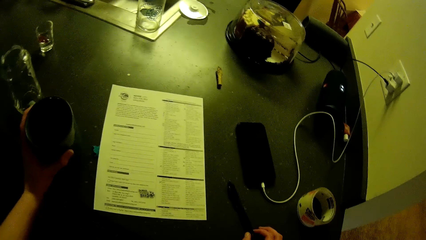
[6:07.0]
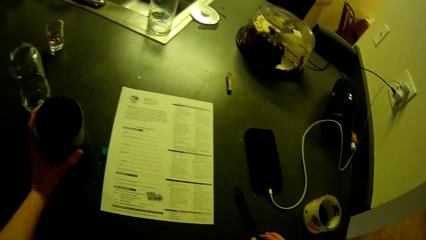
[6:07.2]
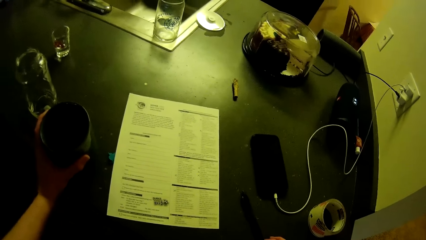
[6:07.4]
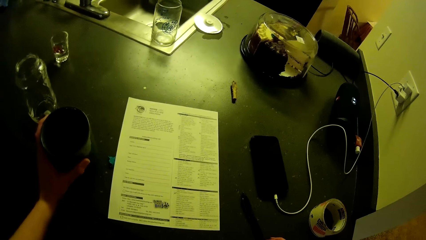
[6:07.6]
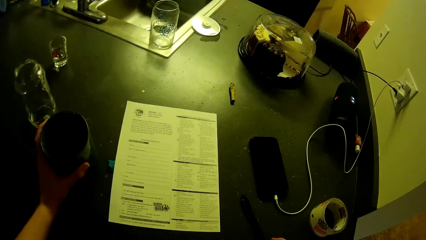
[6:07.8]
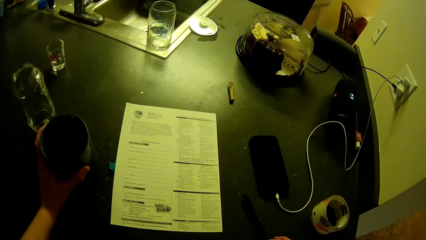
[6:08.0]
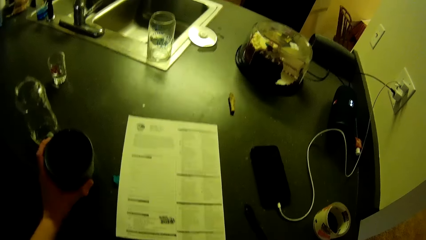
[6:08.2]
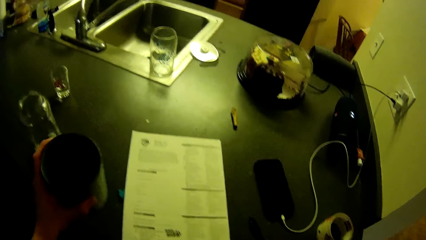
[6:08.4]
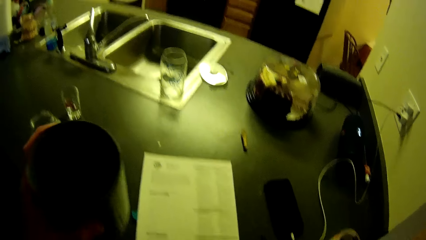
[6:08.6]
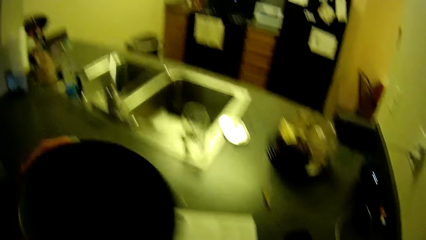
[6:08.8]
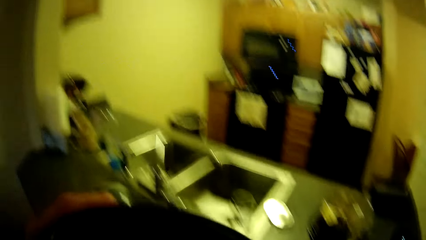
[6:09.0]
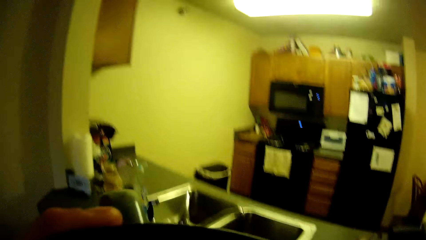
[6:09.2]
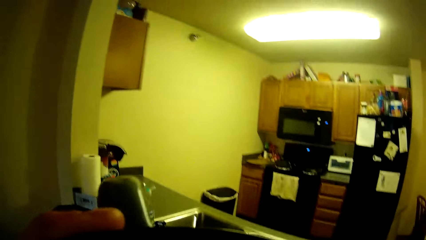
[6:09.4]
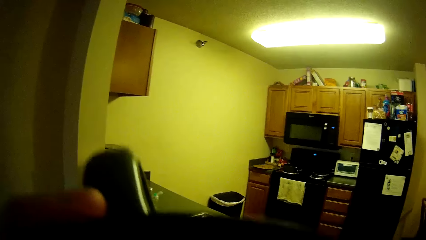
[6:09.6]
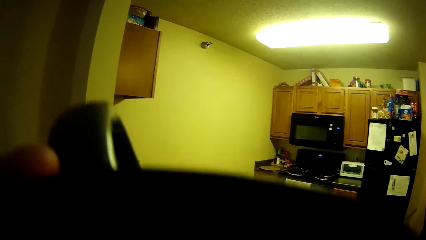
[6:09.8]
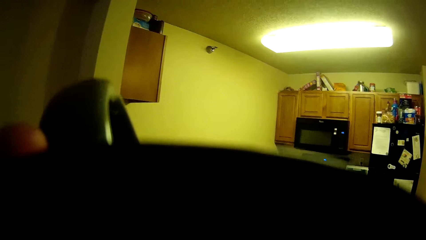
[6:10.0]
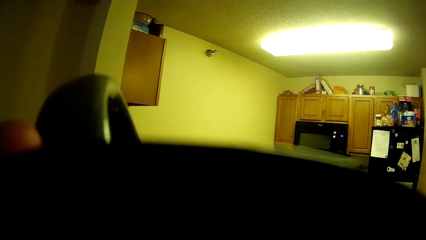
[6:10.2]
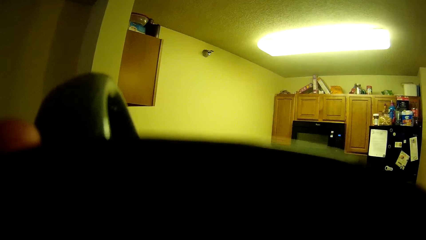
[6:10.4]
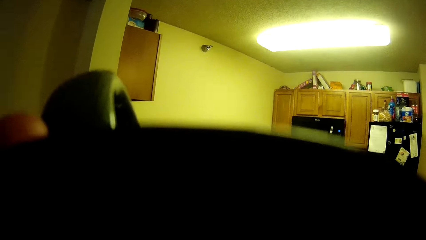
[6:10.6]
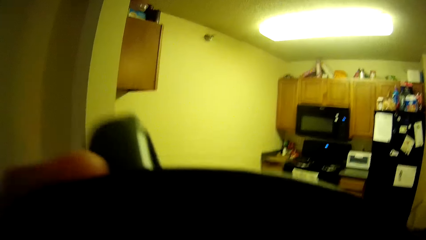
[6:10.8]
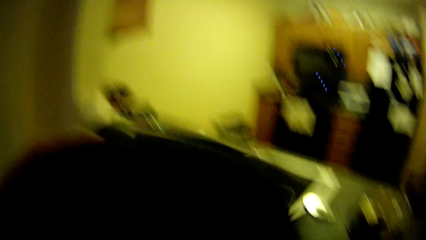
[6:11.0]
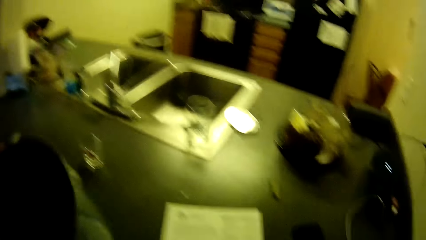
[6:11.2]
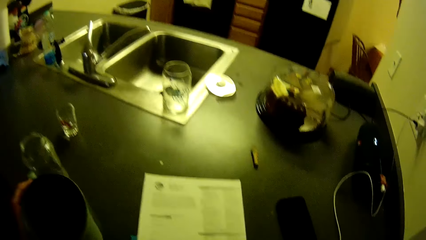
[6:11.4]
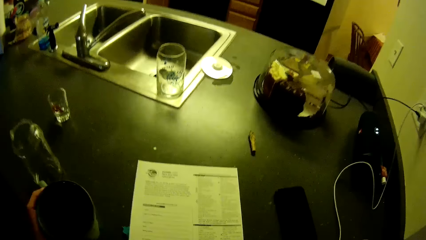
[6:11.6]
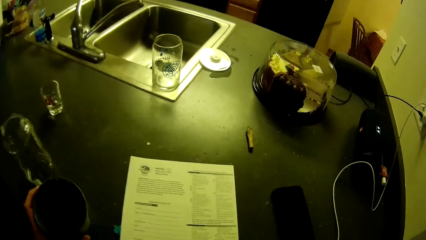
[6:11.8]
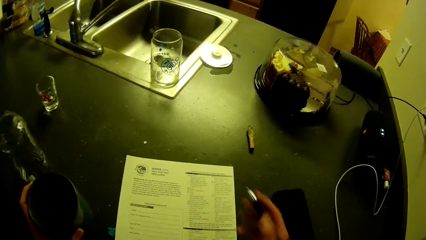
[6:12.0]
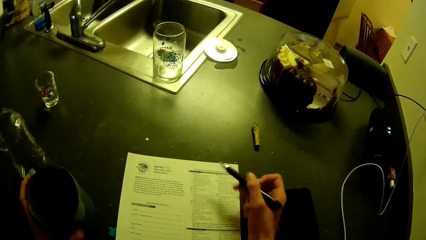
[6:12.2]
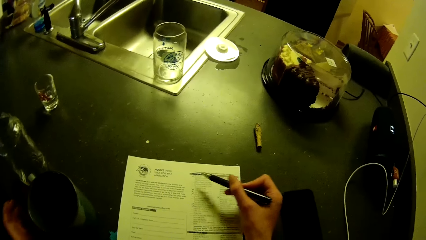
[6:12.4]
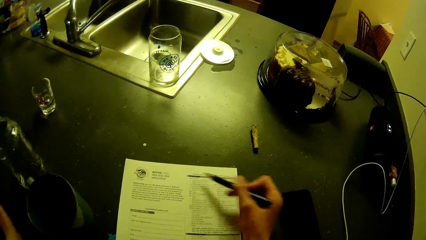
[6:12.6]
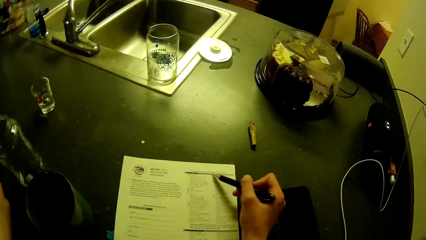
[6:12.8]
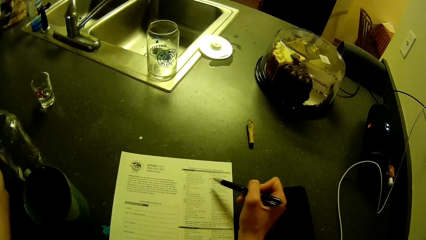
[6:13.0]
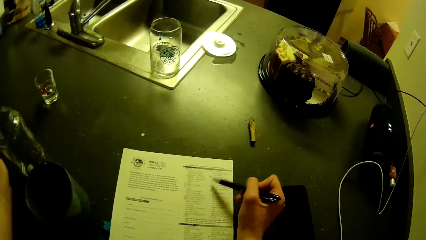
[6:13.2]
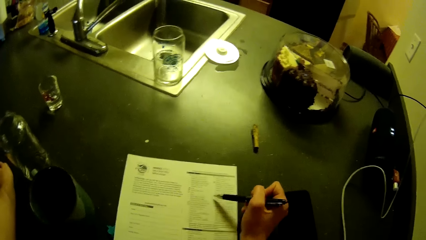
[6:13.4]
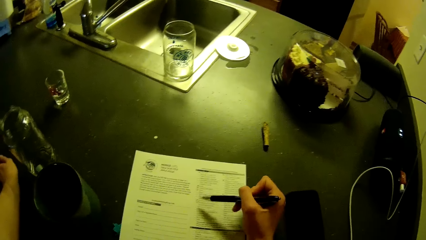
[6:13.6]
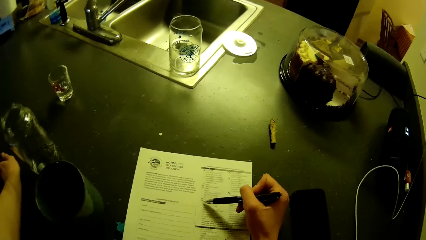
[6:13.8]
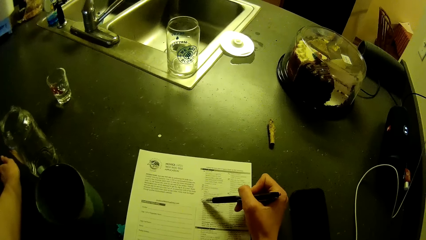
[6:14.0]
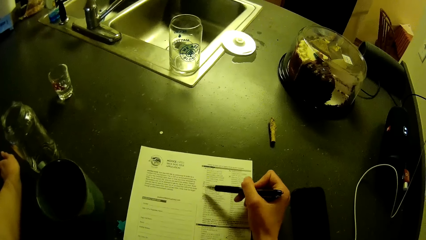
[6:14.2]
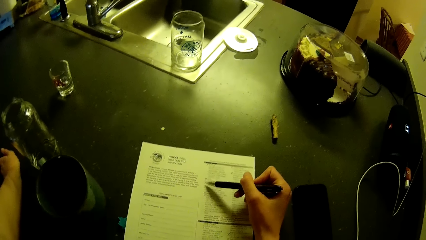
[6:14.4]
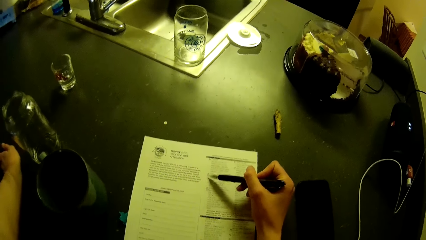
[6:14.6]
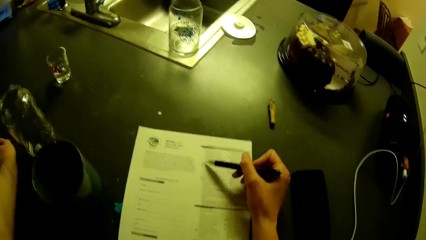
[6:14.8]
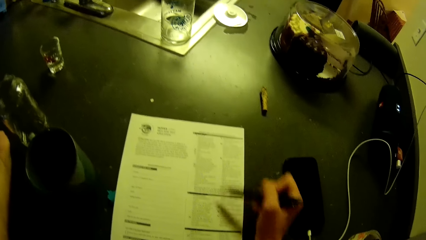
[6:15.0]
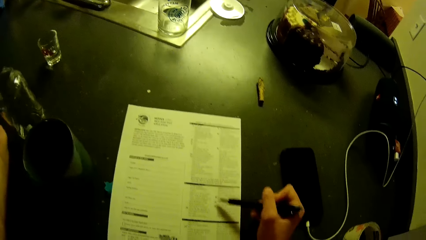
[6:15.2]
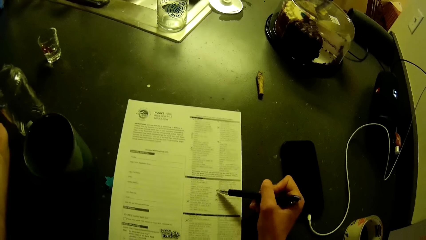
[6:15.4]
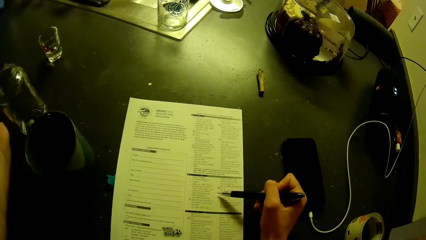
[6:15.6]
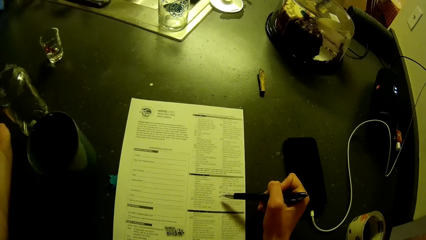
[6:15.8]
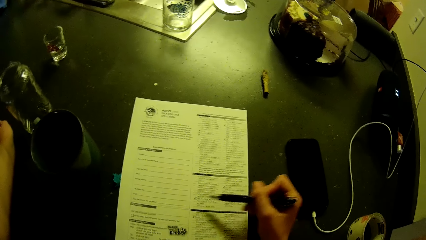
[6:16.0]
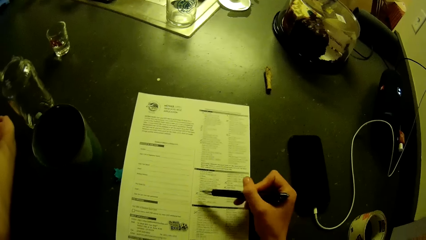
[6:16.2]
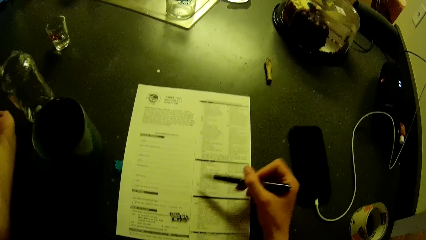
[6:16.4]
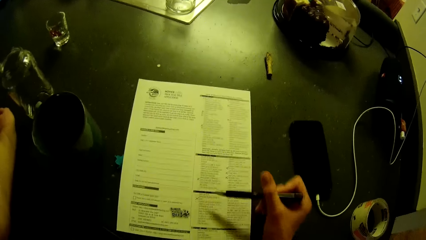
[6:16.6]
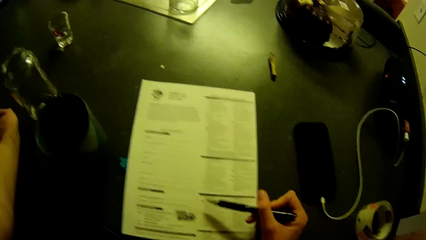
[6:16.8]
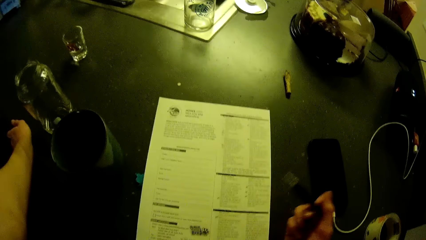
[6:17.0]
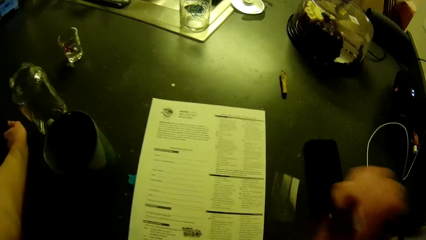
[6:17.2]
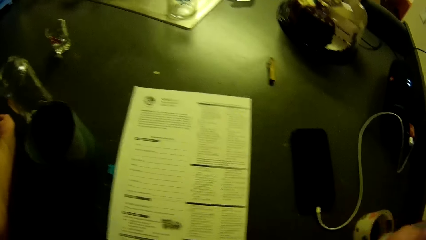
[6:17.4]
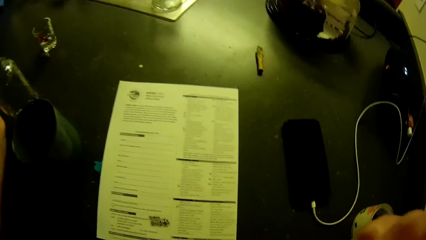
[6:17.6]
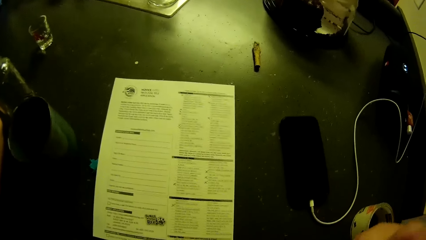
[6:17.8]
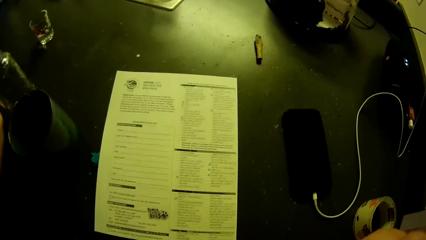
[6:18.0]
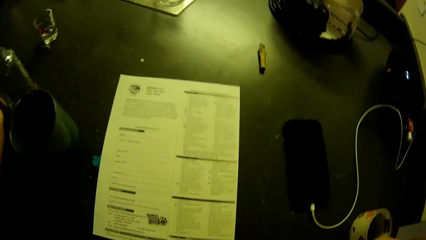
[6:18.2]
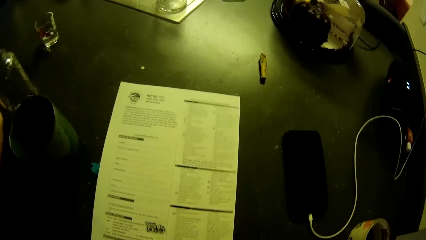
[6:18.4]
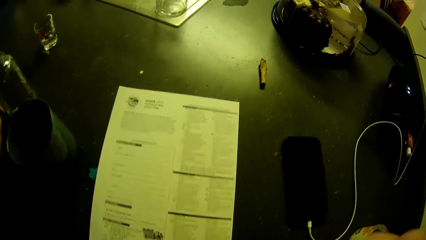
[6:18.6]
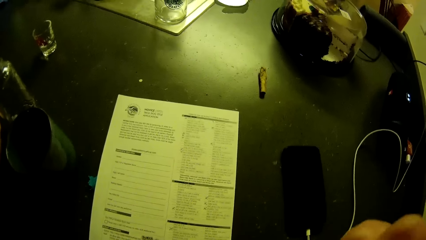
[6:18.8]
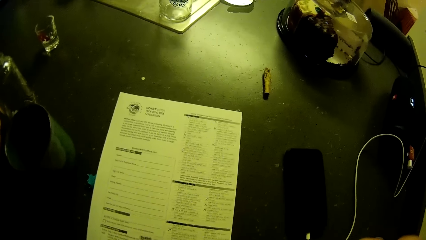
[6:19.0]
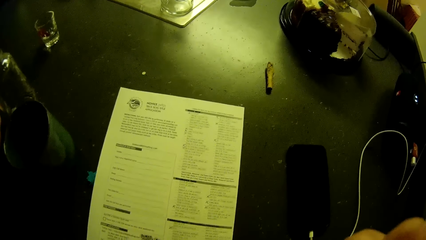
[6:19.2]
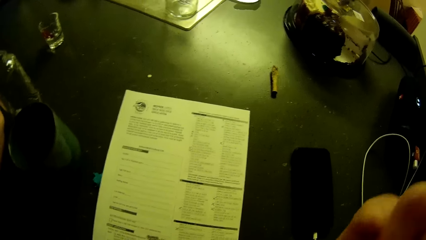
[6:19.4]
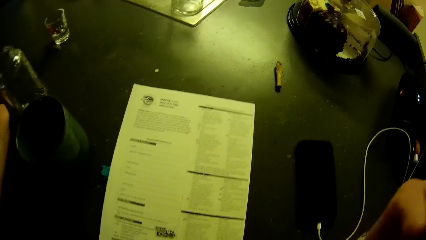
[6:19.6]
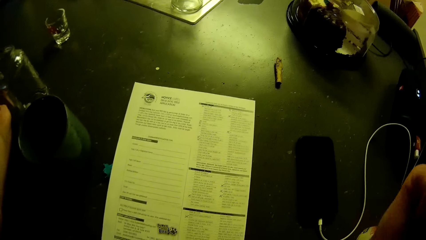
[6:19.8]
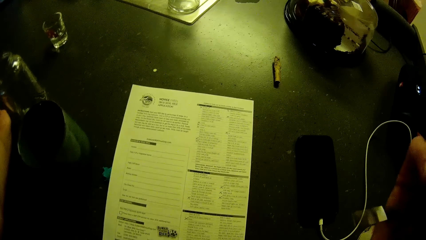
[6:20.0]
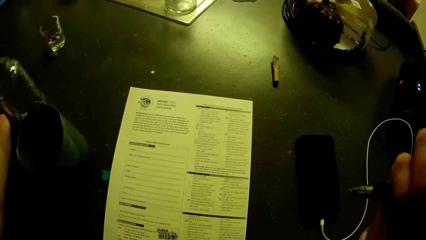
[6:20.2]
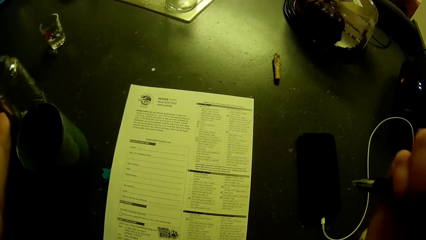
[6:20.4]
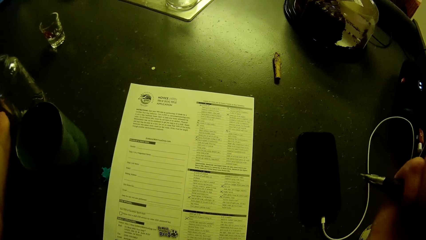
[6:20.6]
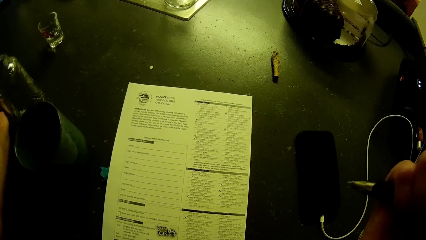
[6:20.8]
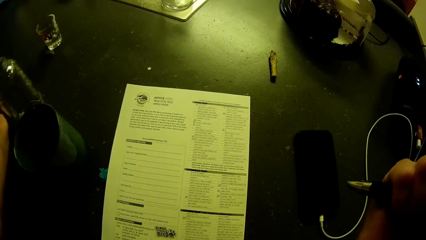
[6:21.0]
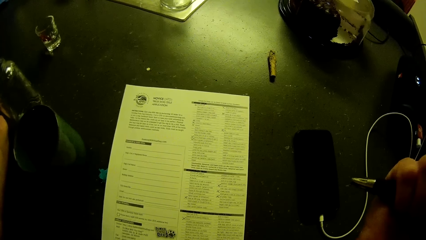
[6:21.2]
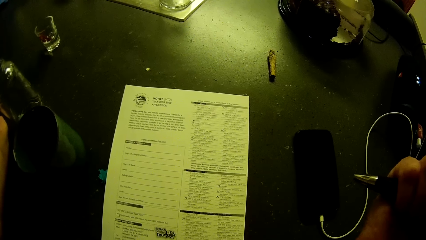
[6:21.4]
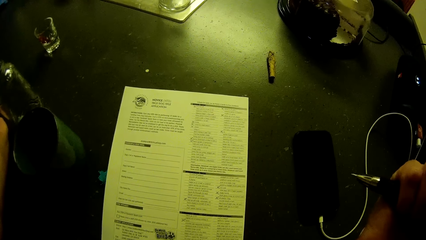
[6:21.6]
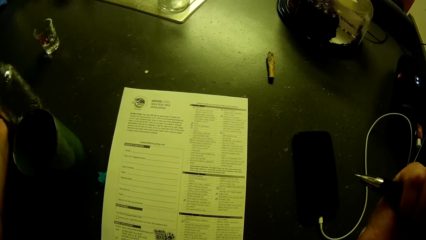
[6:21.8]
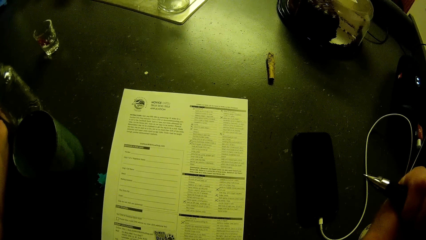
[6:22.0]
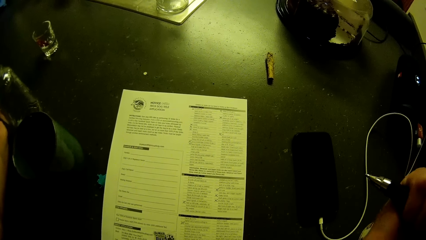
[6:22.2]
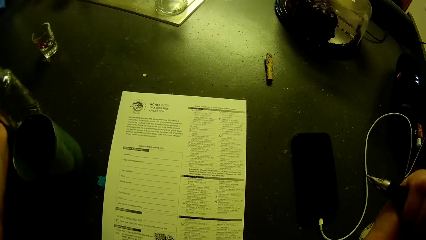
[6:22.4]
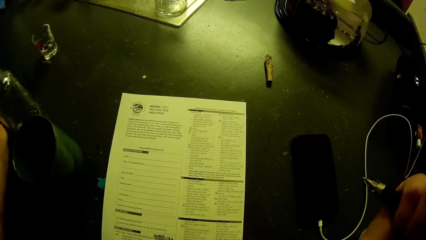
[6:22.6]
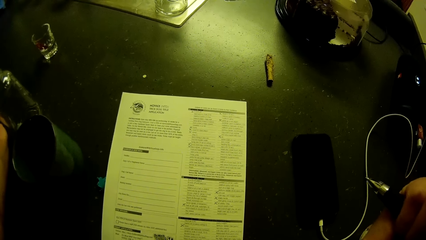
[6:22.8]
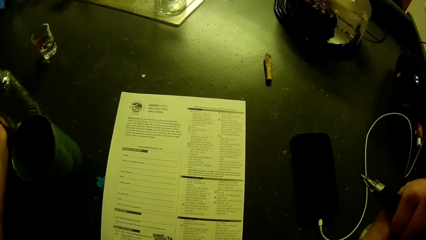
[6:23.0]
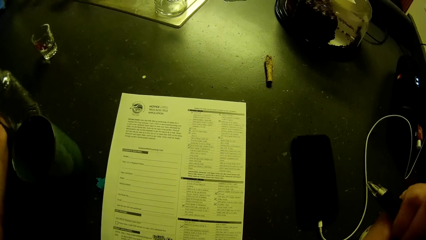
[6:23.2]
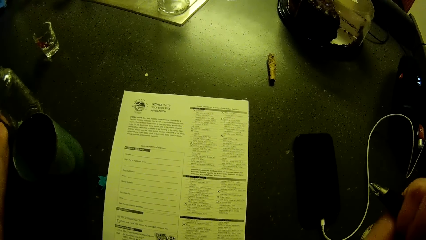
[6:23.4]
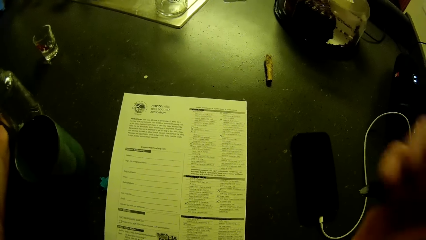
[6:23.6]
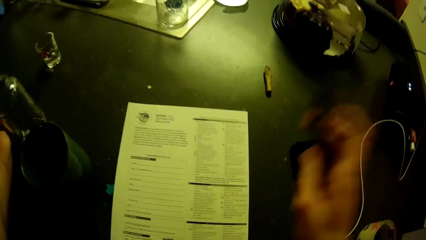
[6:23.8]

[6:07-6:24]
The camera wearer picks up the cup on the kitchen slab. They drink from the cup. They drop the cup back on the kitchen slab. They pick up the pen. They point at the application checklist or booklet with the pen. They count the marked points on the booklet with the pen. They lift a hand with the pen to the face. They hold the pen in hand on the face. They stare at the booklet. They play with the pen clicker.
